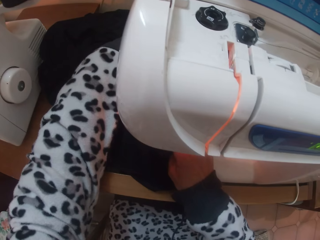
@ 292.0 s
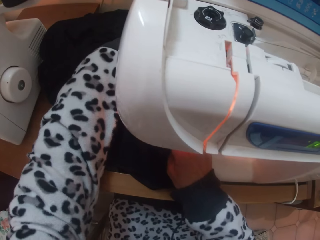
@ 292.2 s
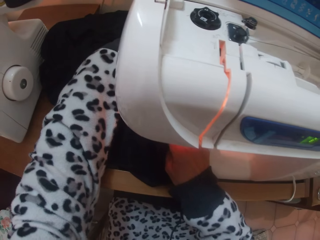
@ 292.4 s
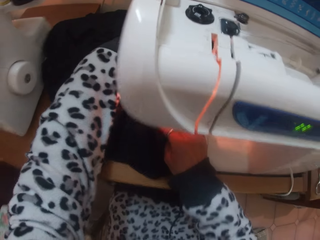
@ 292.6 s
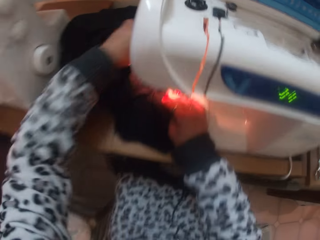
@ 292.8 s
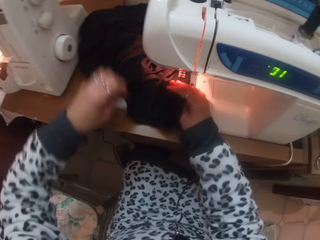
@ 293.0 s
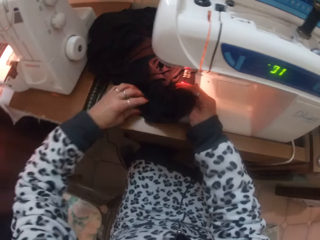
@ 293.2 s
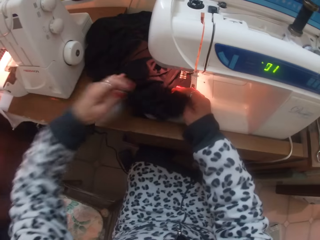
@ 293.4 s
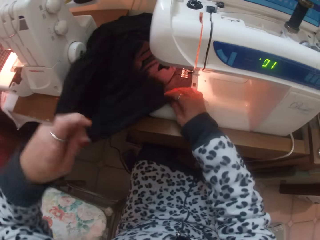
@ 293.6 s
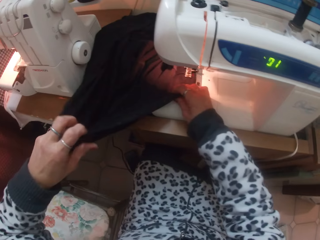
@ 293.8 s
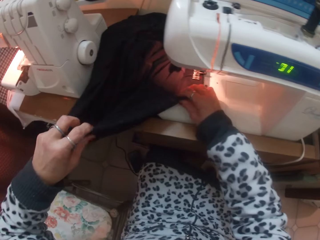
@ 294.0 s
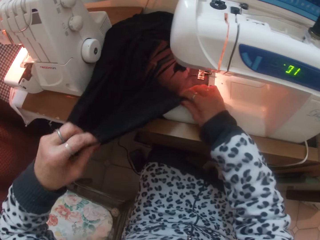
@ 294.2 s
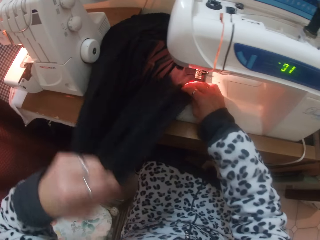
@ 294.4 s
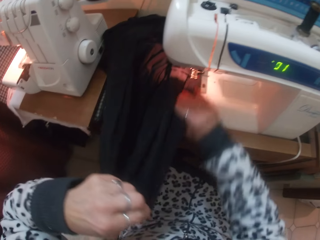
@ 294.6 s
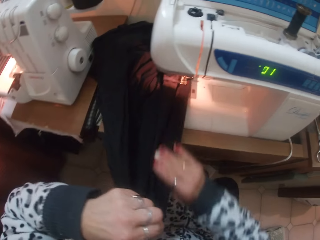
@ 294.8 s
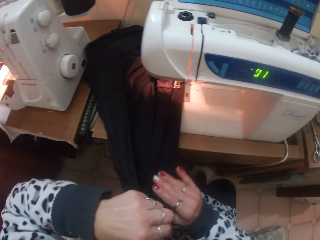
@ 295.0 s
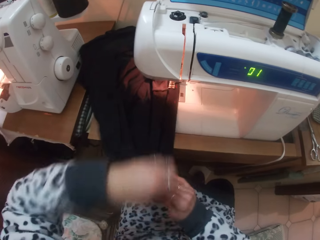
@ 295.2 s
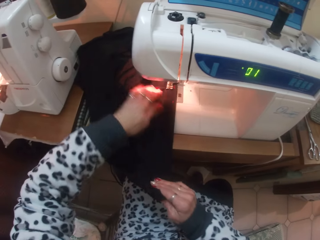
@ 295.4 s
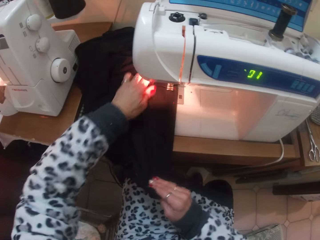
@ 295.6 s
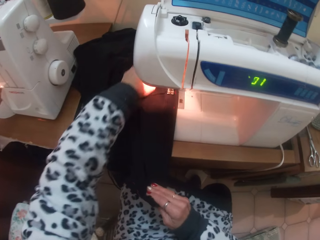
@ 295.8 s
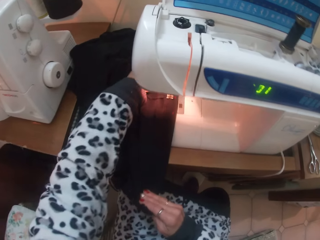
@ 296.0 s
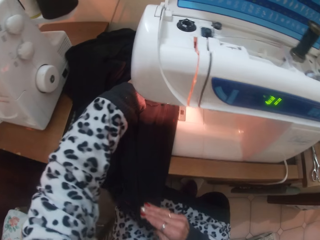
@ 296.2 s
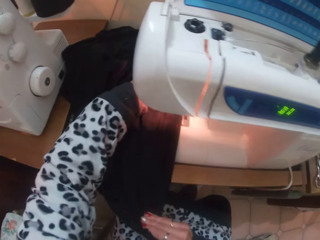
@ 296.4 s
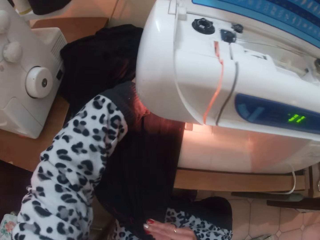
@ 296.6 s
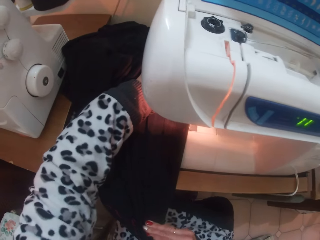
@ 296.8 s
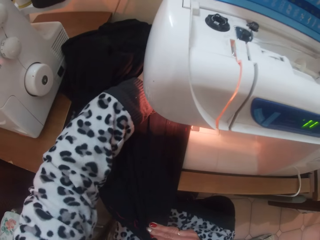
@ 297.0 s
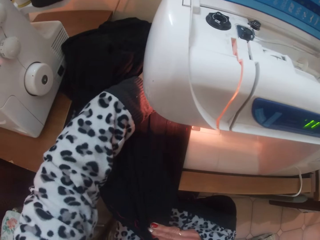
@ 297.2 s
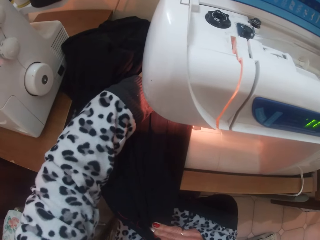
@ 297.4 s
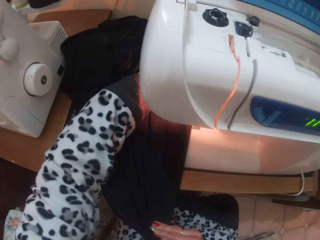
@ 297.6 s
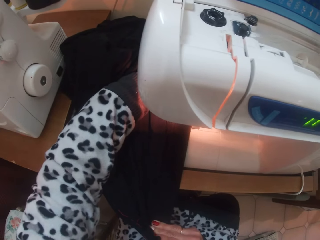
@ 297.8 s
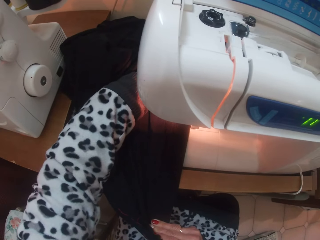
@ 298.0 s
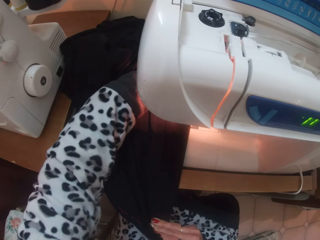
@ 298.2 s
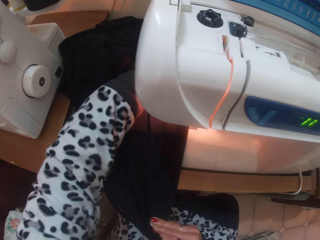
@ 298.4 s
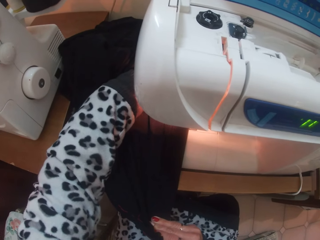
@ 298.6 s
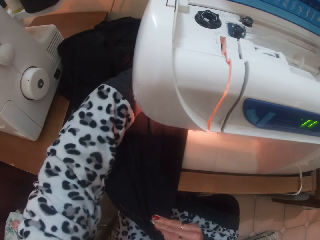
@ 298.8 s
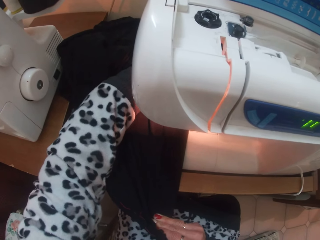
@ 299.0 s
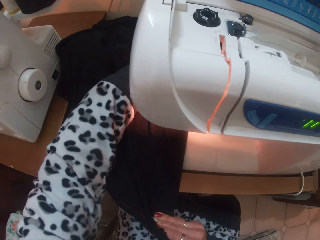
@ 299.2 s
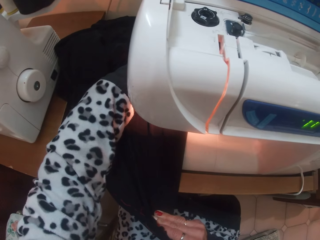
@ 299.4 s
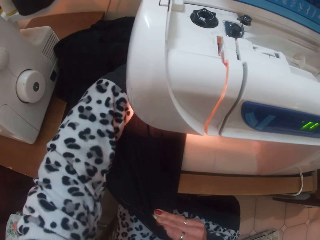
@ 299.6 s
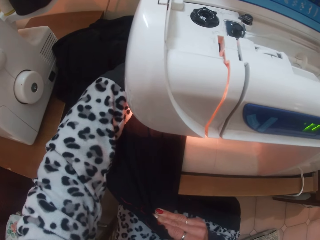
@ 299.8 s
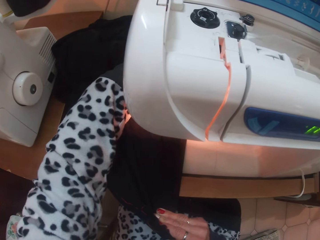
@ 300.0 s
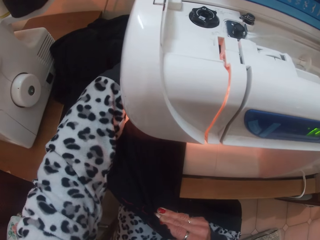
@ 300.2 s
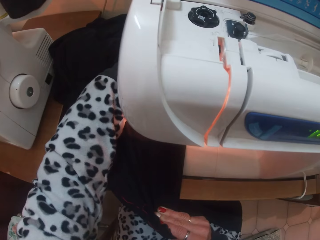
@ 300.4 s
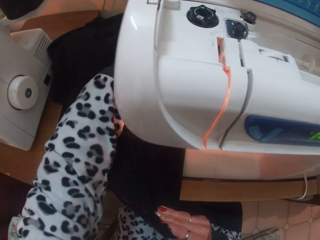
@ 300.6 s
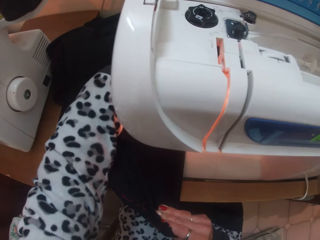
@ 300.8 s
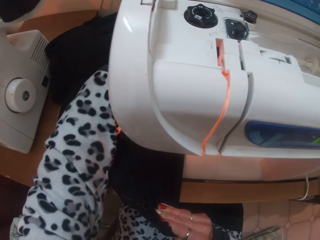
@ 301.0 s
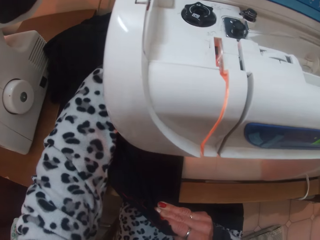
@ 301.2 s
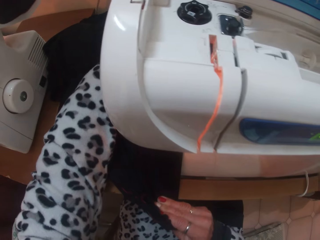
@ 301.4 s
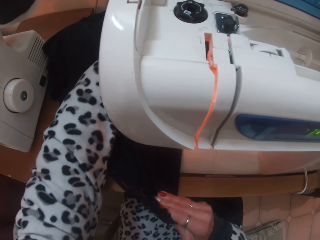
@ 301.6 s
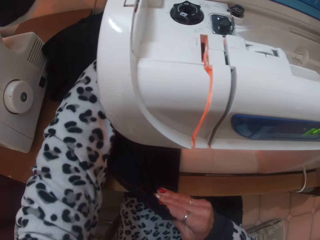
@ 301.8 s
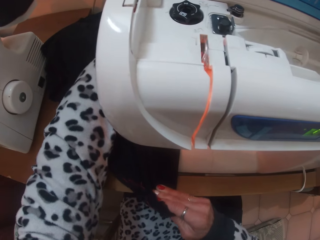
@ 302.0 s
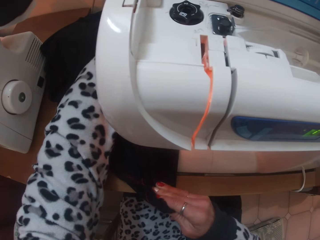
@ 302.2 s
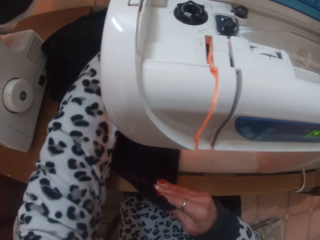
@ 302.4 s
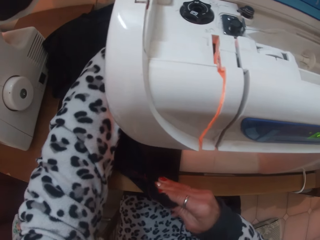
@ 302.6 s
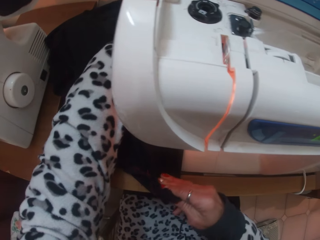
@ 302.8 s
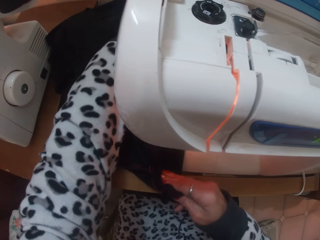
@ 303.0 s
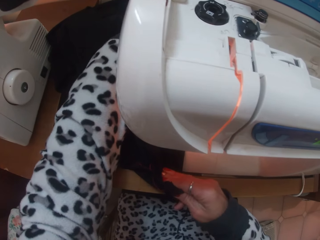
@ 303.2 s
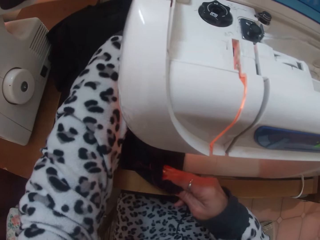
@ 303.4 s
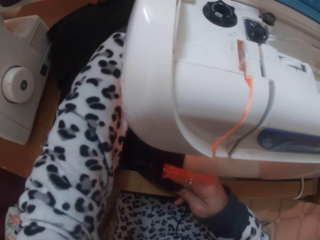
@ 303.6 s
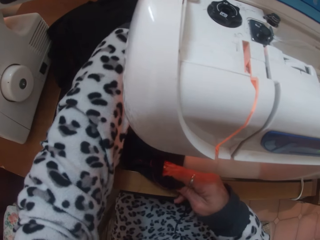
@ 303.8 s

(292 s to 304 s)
The camera wearer straightens the cloth. She adjusts the cloth under the presser foot with her hands. She sews the cloth with the sewing machine.

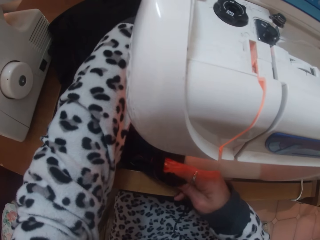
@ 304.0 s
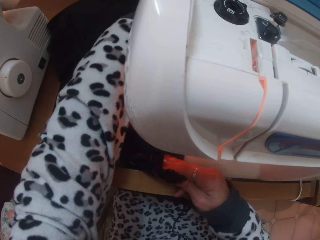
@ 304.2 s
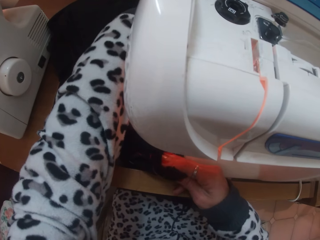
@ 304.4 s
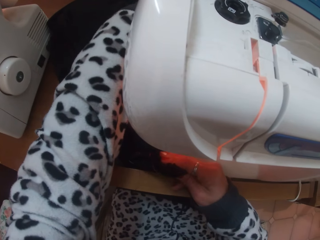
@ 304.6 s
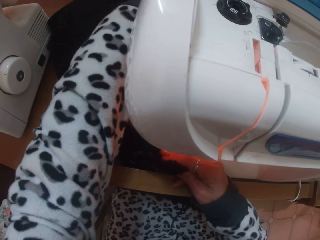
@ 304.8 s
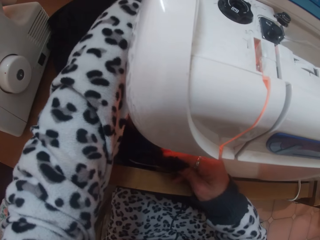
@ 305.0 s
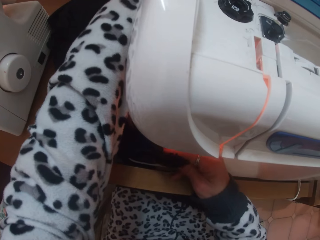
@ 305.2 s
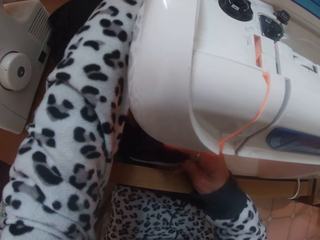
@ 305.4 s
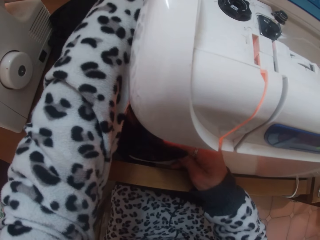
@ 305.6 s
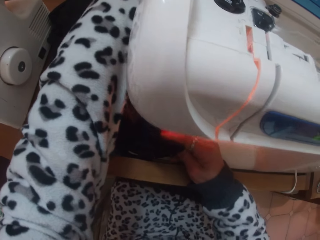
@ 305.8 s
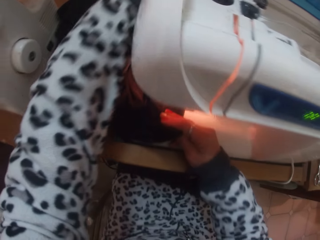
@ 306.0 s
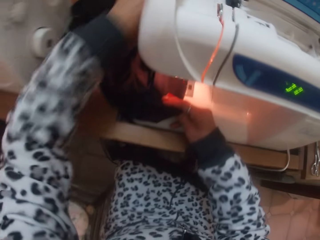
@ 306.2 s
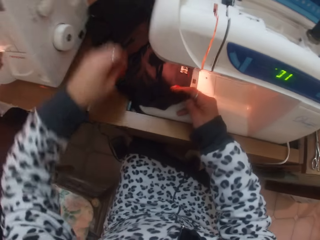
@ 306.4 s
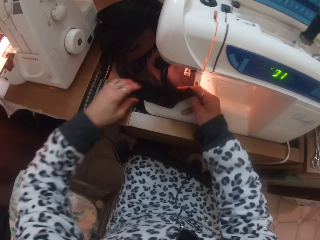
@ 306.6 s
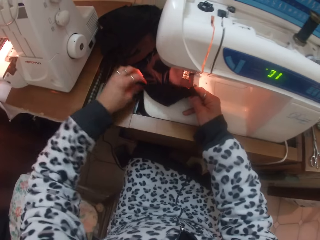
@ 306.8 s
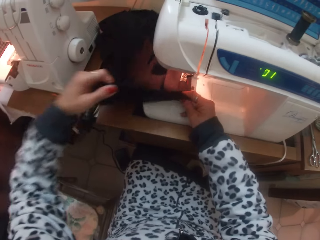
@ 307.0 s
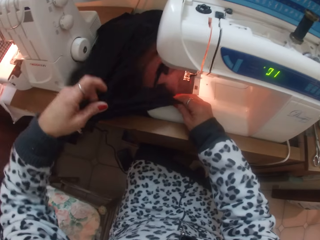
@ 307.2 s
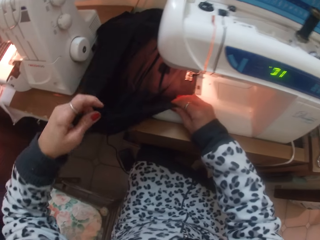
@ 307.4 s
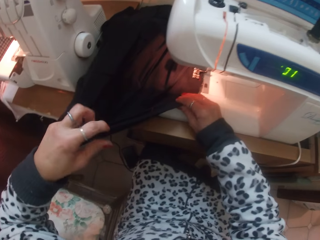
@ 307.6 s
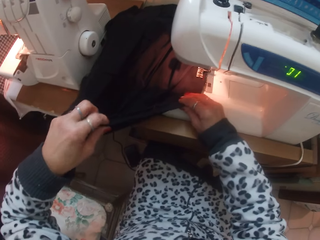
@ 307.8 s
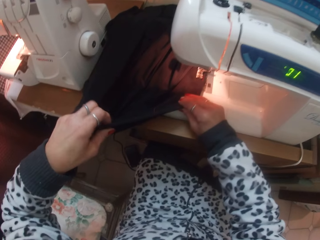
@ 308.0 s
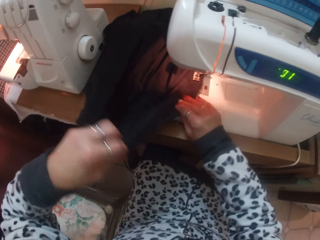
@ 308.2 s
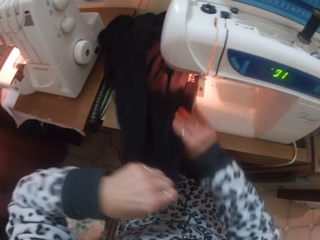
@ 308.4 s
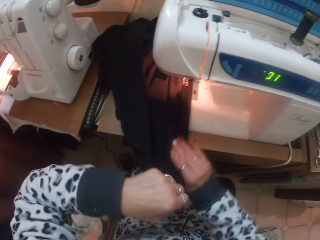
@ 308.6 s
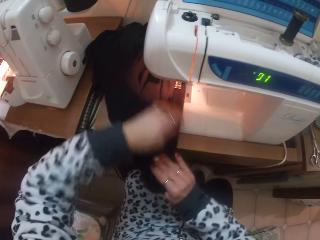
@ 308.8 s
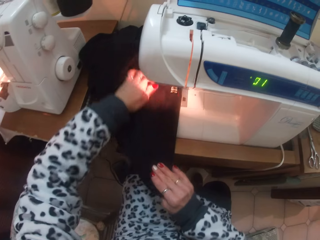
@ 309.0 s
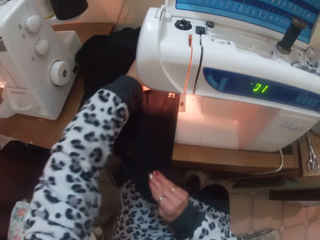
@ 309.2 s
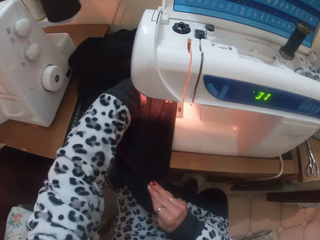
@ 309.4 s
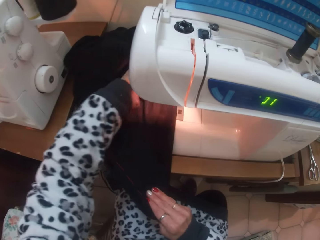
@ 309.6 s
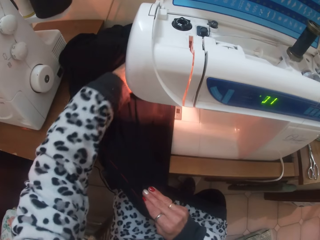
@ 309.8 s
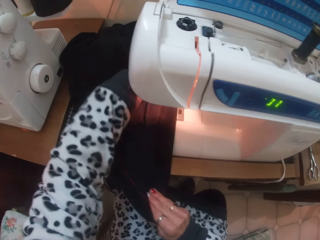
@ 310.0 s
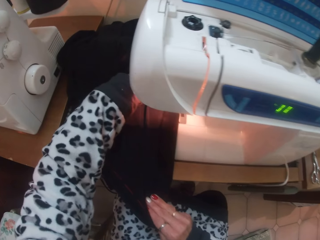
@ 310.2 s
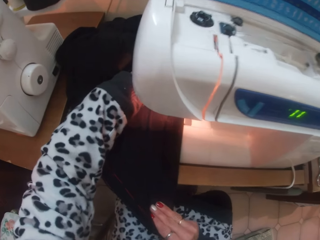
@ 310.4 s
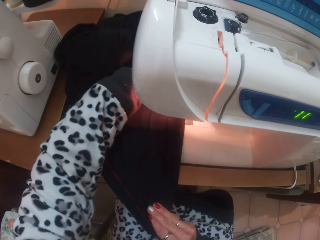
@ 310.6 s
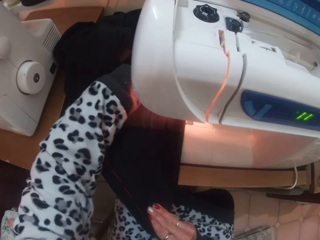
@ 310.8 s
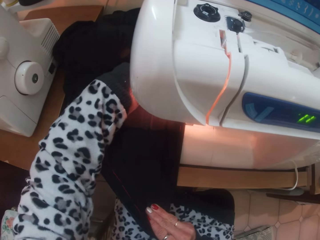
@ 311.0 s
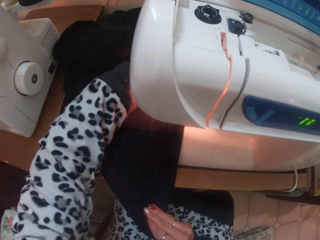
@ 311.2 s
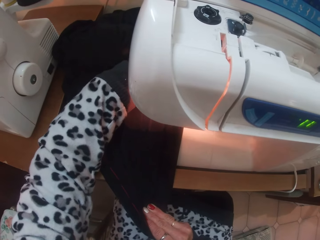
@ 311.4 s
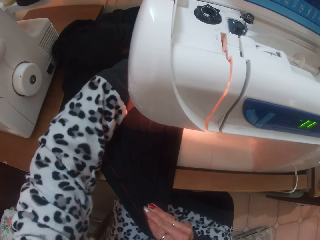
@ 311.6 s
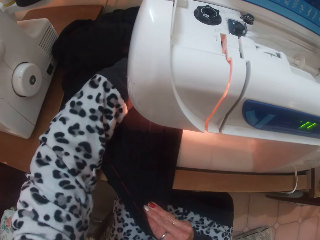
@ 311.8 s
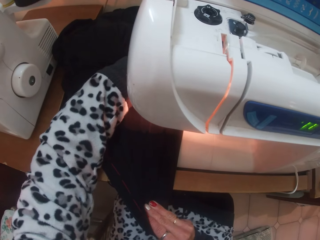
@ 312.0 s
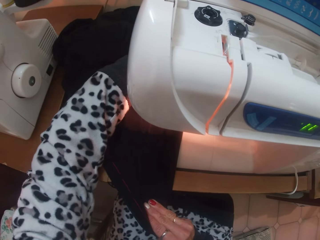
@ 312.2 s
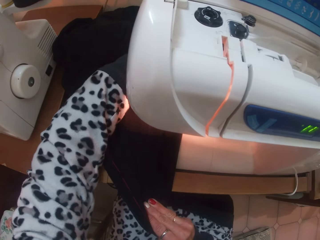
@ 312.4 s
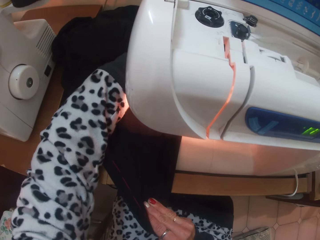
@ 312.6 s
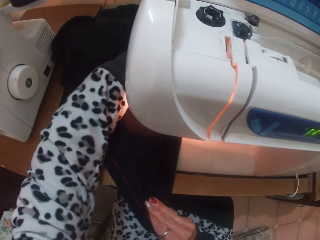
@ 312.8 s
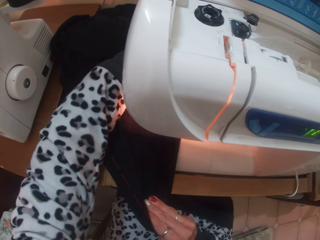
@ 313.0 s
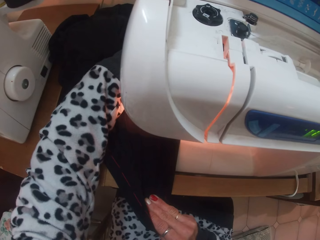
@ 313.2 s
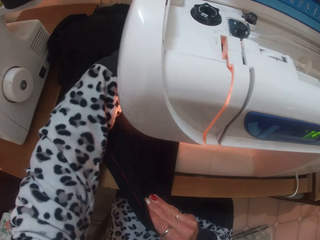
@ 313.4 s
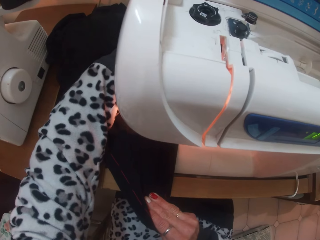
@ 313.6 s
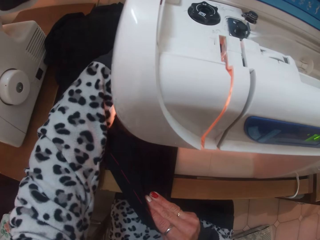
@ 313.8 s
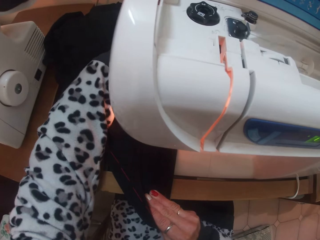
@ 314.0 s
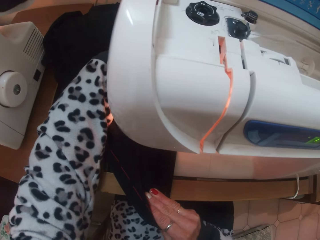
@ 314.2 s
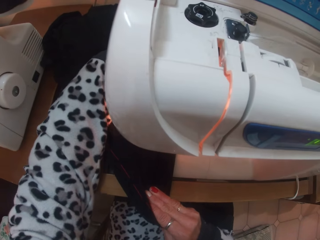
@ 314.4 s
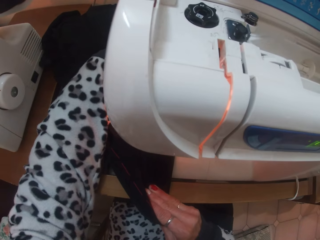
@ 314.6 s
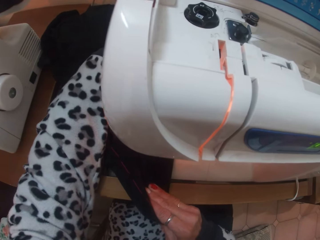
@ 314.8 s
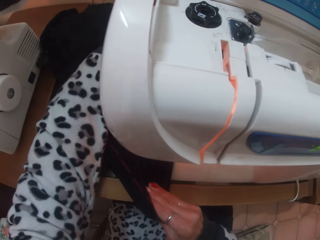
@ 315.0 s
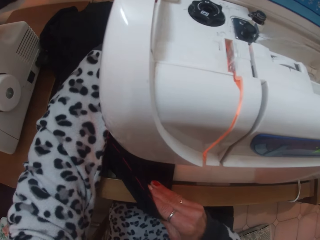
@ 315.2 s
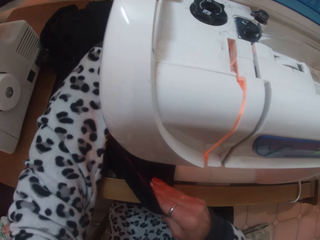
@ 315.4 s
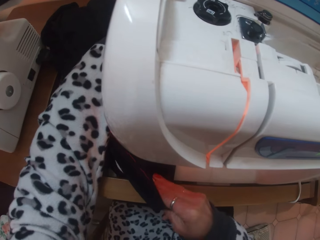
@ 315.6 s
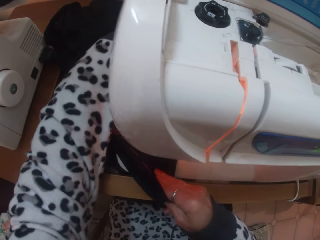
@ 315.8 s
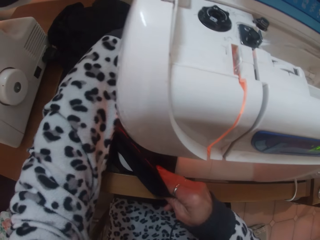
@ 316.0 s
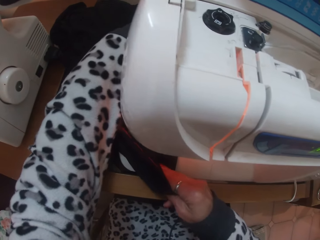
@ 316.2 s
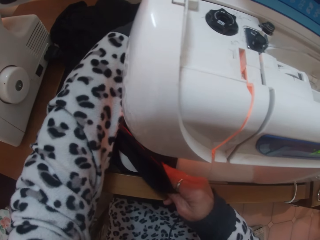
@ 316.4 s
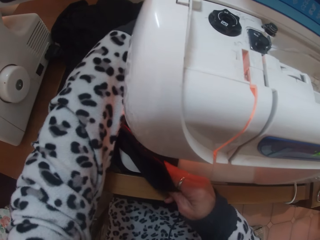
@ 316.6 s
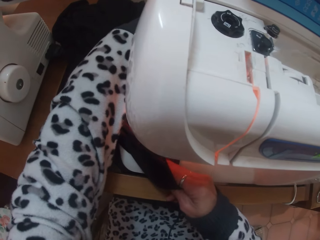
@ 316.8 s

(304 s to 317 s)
The camera wearer straightens the cloth. She adjusts the cloth under the presser foot with her hands. She sews the cloth with the sewing machine.
